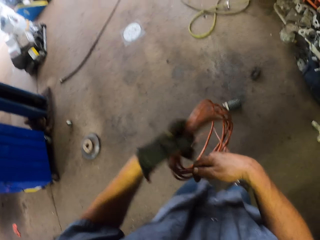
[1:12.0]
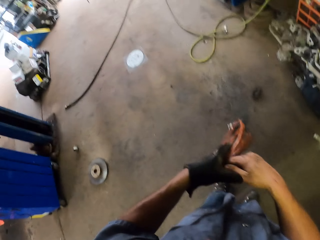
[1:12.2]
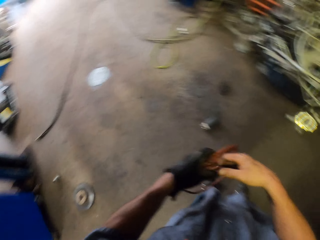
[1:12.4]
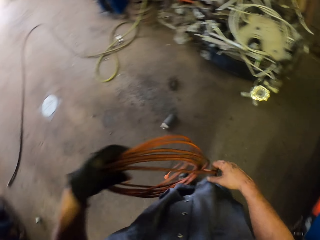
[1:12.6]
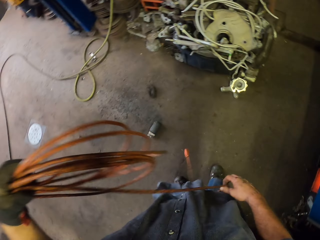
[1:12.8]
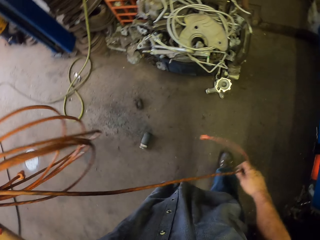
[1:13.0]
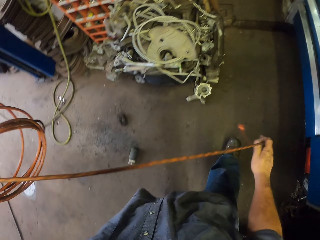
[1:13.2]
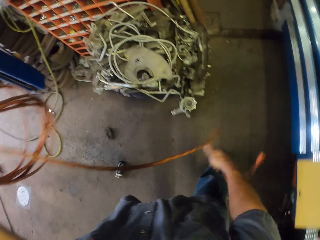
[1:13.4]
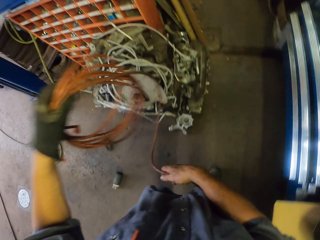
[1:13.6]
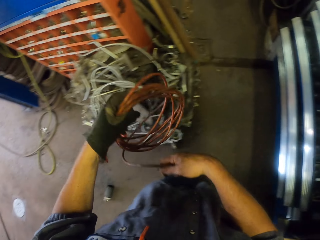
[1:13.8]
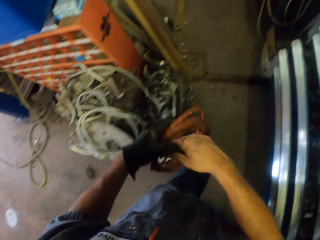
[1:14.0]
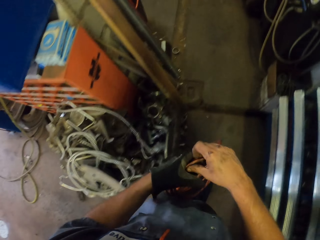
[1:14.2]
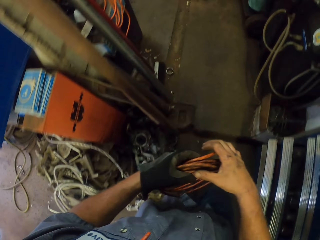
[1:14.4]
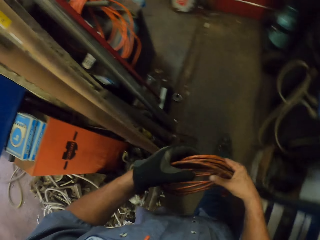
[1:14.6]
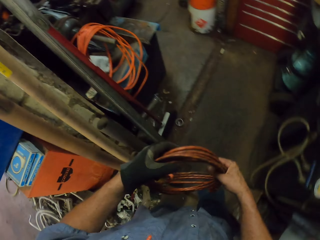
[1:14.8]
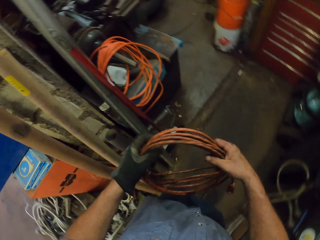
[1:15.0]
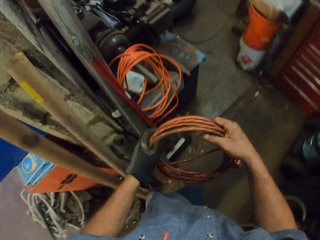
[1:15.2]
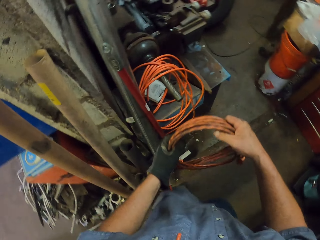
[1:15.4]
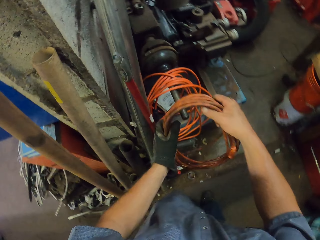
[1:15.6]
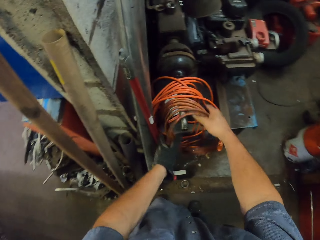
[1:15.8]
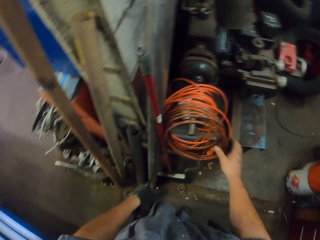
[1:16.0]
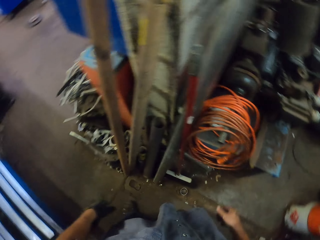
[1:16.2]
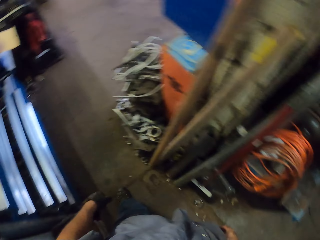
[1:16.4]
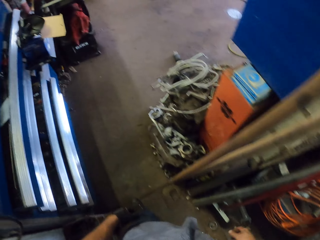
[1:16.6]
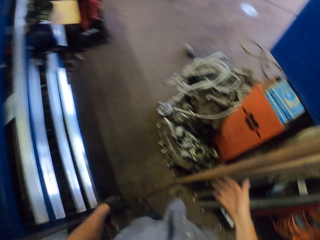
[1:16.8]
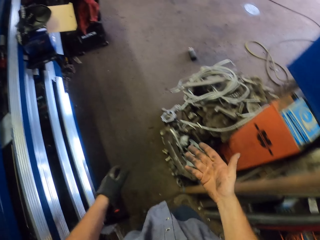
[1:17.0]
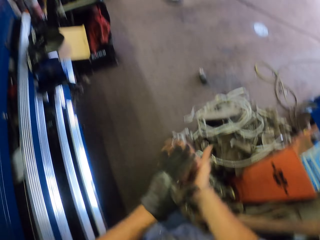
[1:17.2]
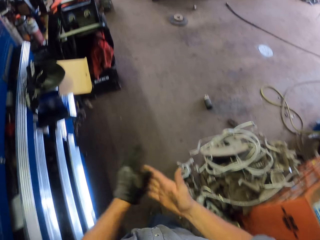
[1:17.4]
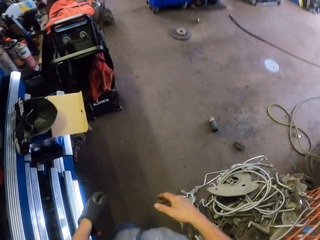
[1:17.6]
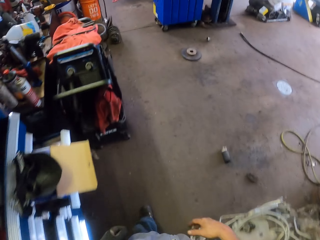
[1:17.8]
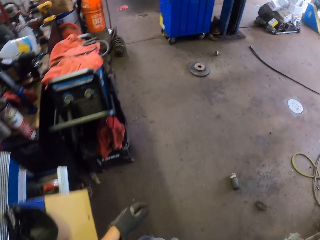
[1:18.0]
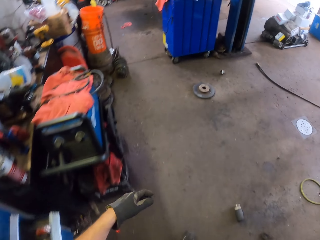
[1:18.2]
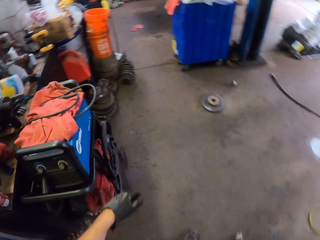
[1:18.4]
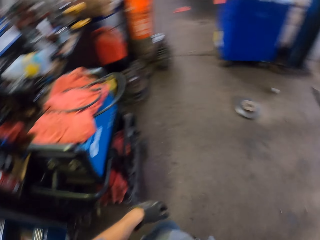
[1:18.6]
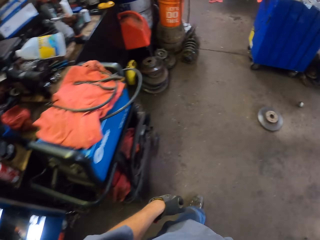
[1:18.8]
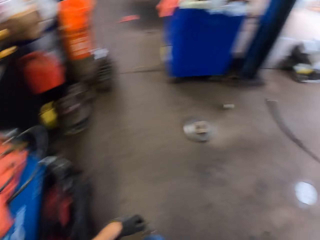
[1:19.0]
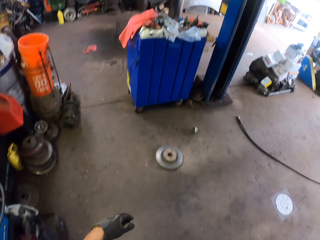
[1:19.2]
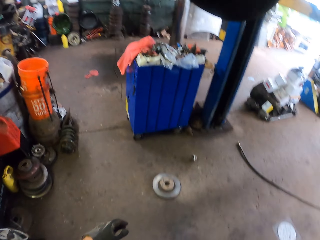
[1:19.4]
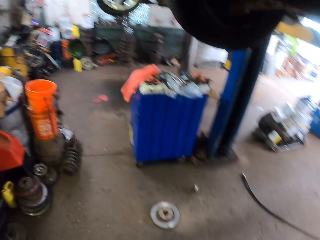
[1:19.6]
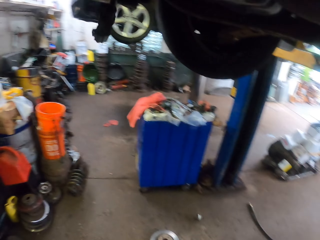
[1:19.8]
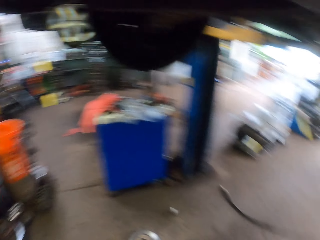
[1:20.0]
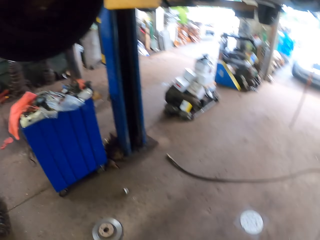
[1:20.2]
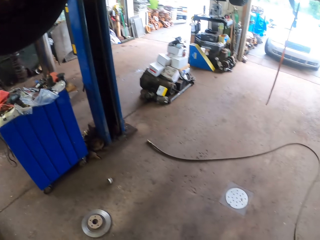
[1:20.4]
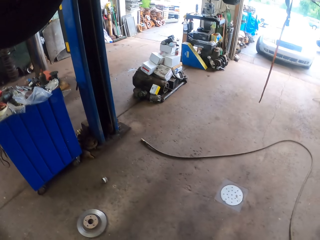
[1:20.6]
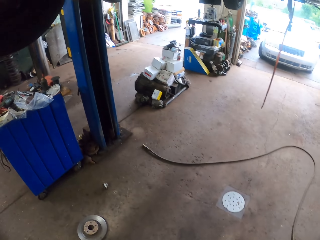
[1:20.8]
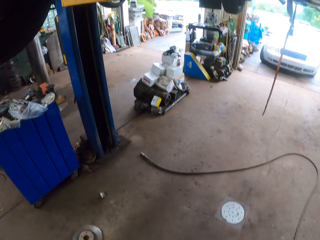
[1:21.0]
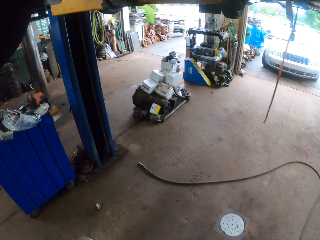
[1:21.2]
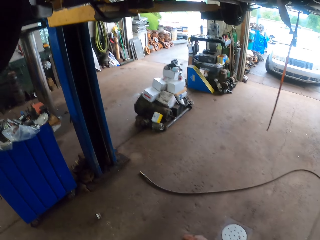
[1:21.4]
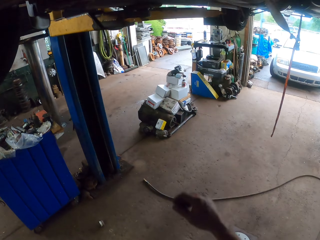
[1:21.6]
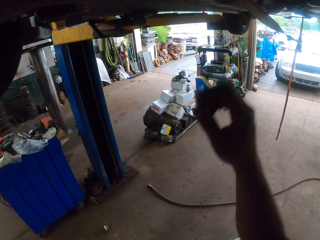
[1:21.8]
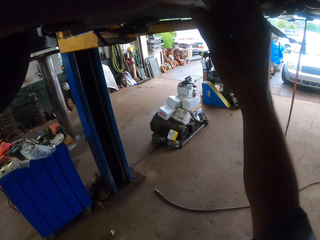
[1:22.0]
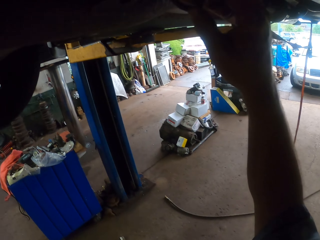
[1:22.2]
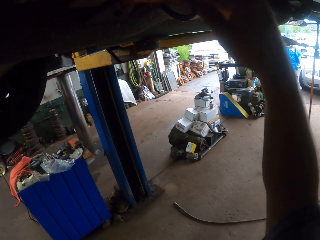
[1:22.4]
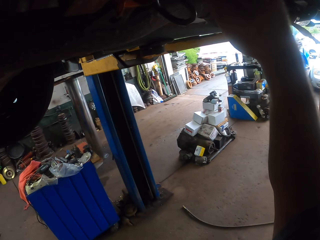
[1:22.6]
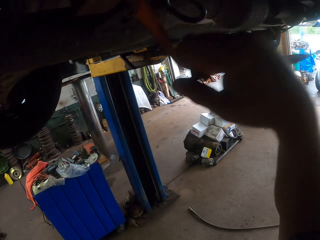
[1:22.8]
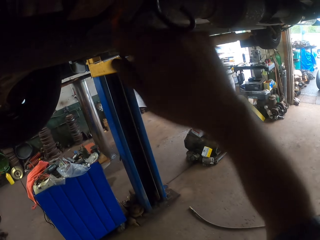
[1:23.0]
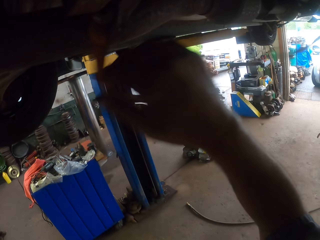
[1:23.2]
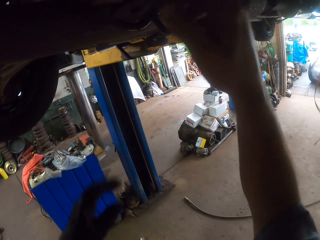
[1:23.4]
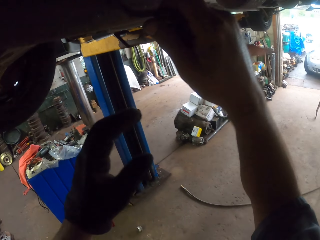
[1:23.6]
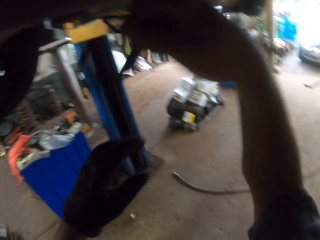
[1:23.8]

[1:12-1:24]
The camera wearer folds the cable. They pull the cable. They walk around the garage. They hang the cable on the metal rod. They swing both hands. They walk around the garage. They wipe both hands. They walk in the garage. They stare at the floor. They swing the right hand. They pull a strap or clip from the engine under the vehicle.

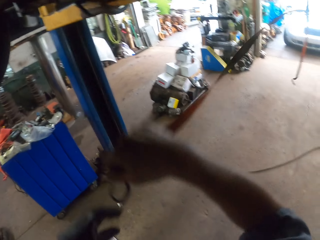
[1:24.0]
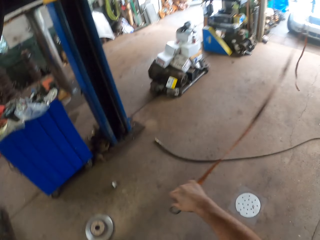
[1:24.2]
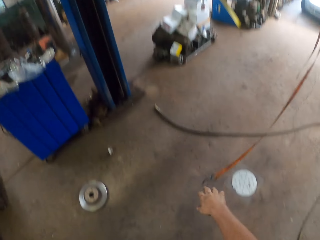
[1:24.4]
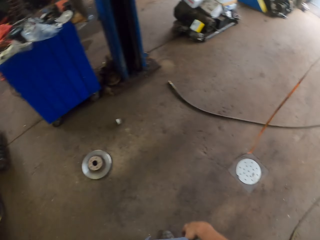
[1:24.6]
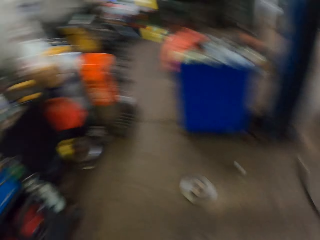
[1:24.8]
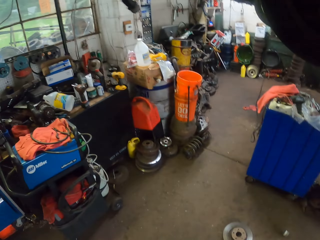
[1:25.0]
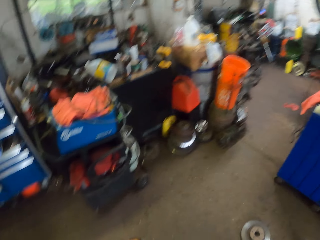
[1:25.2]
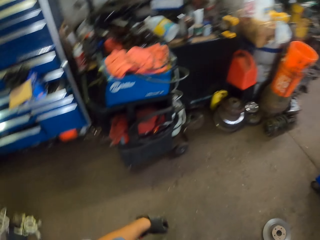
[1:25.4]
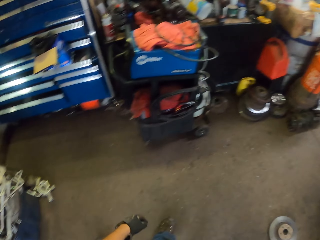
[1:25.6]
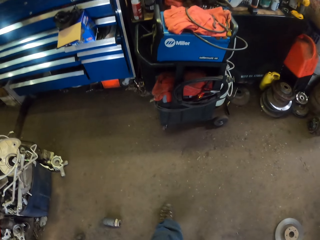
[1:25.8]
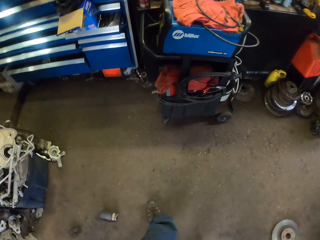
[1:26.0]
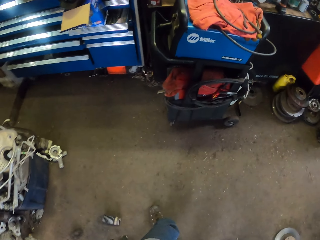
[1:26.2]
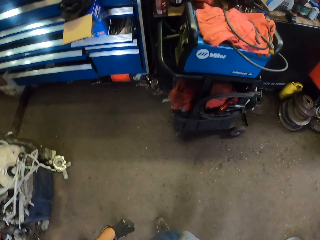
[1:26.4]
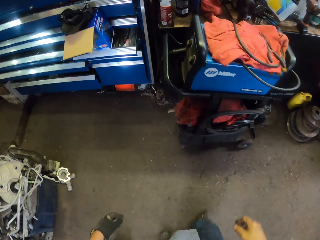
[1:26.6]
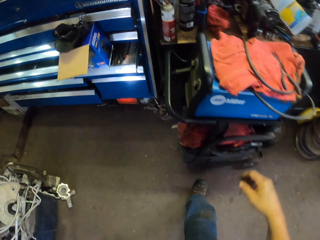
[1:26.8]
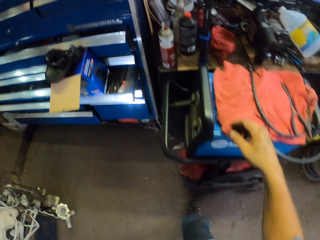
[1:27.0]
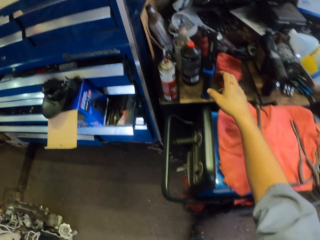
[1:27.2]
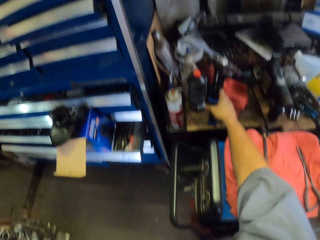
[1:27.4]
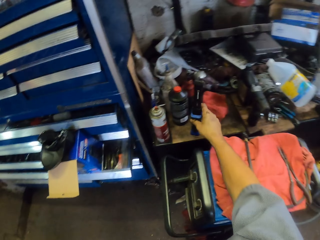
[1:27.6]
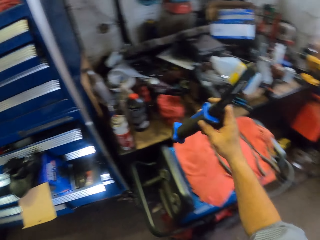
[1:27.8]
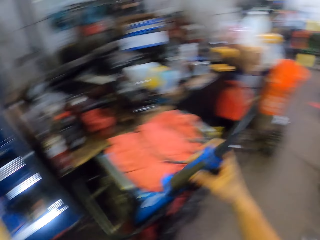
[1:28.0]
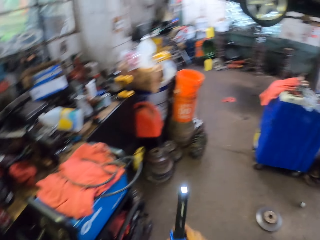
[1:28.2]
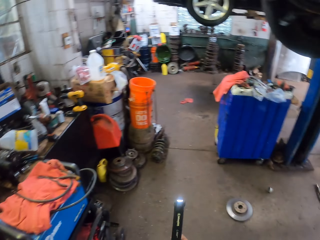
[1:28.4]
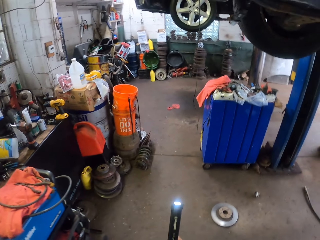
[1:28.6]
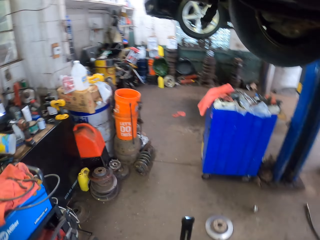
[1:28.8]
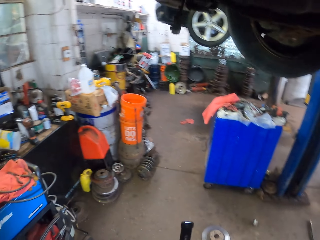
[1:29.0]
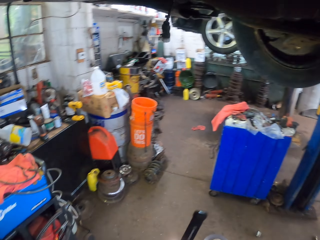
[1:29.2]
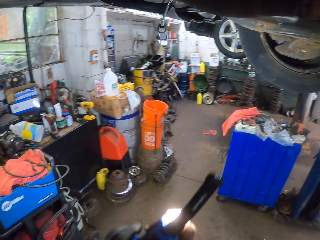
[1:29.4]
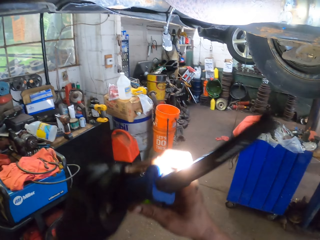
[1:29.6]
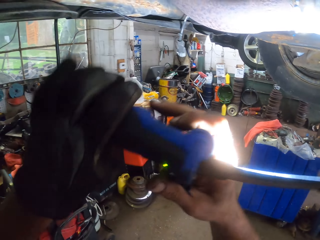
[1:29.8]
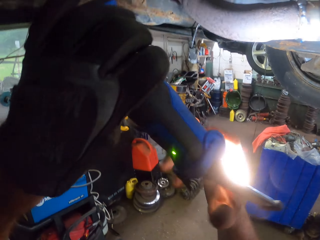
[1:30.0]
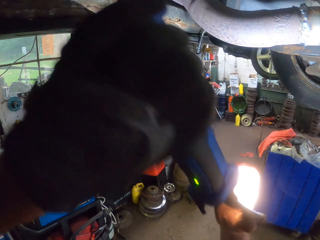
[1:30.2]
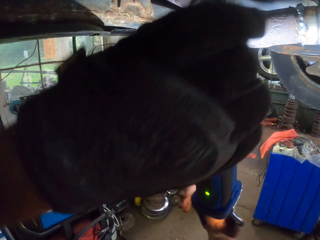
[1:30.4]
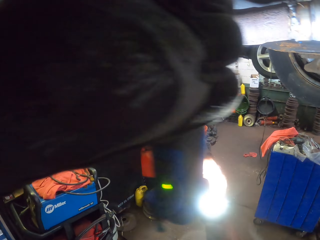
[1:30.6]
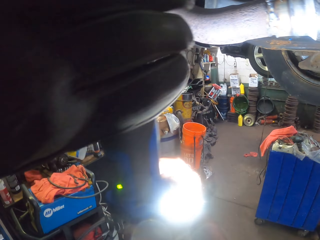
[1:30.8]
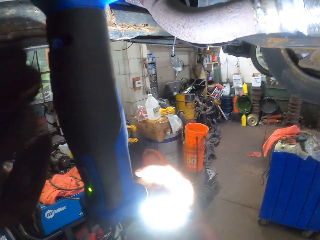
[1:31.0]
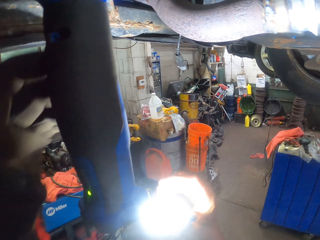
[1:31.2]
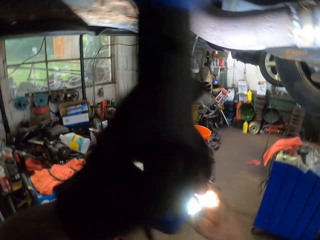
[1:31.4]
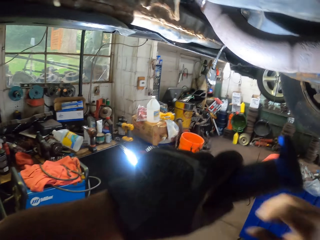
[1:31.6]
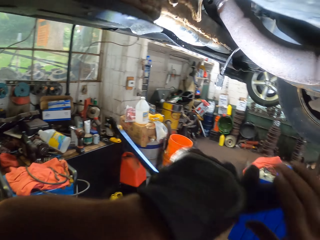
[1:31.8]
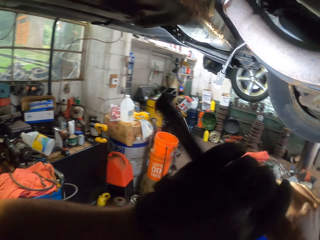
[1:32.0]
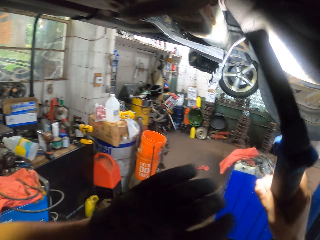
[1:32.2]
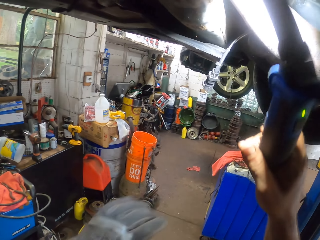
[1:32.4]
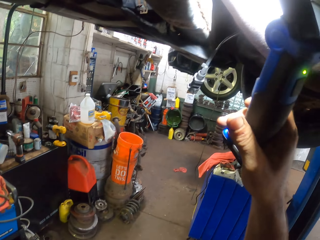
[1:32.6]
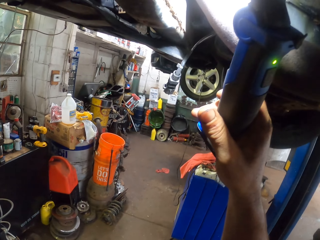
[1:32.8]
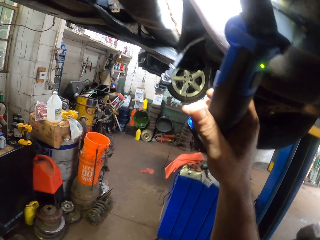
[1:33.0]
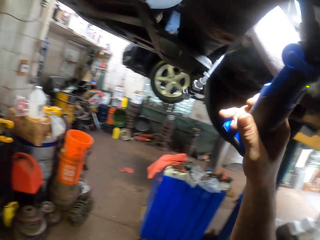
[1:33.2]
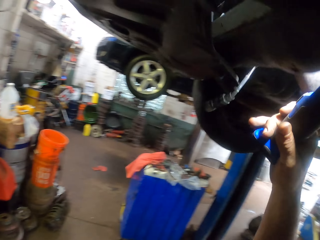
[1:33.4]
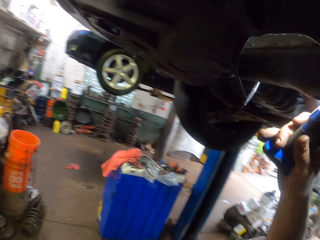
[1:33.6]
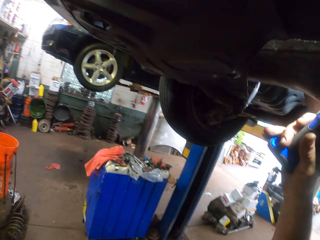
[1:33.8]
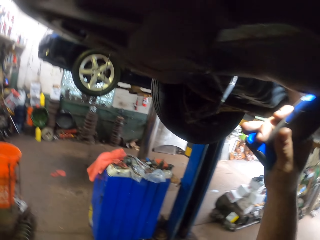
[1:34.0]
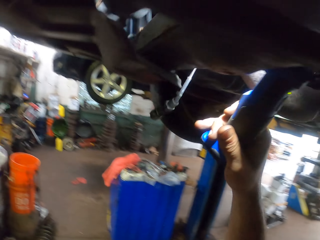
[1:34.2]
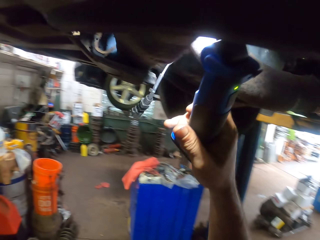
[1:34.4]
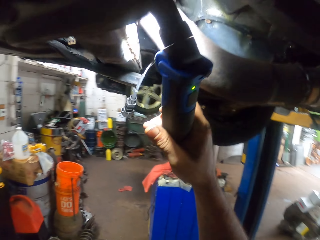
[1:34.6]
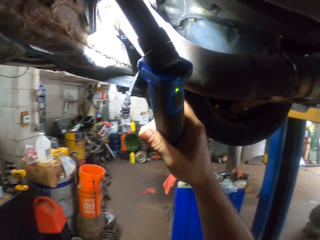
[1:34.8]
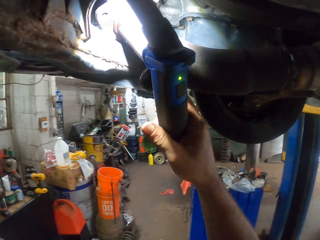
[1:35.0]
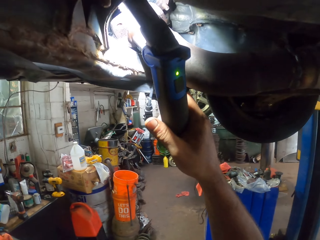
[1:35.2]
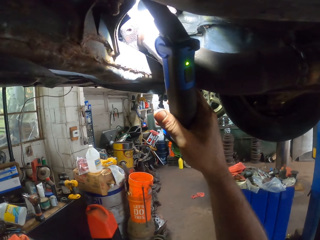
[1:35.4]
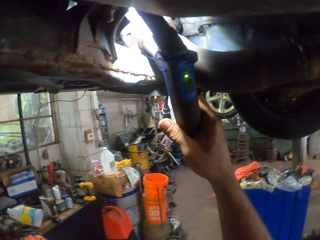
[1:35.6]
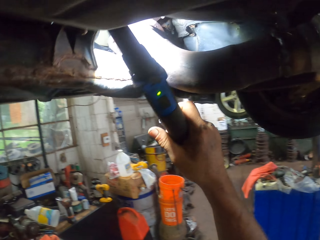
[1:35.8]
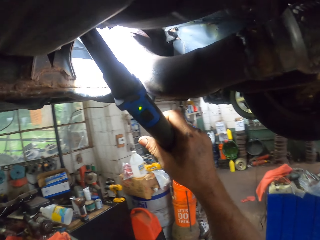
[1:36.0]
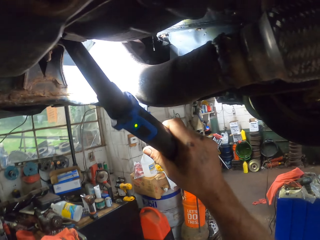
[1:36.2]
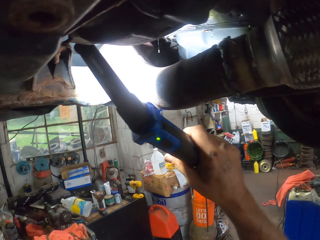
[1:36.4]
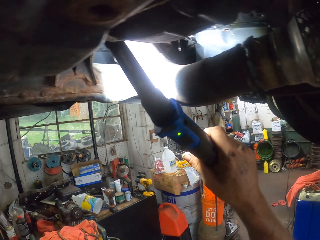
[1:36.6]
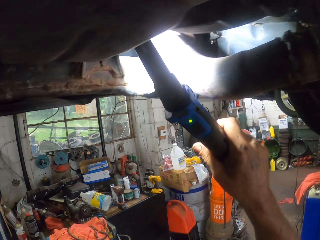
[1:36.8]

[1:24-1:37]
The camera wearer drops the strap or clip on the floor. They walk around the garage. They swing the right hand. They pick up a torch with the right hand. They light under the vehicle using the torch. They attach the torch to the engine. They pull the torch off the engine. They flip the torch. They light the engine with the torch. They stare under the vehicle.
